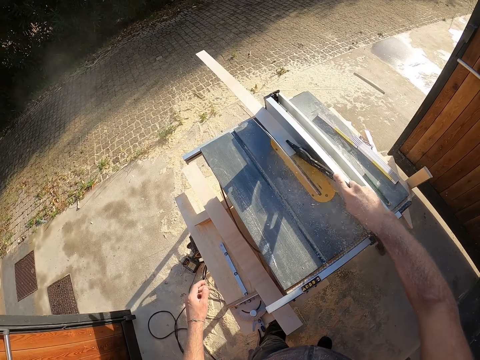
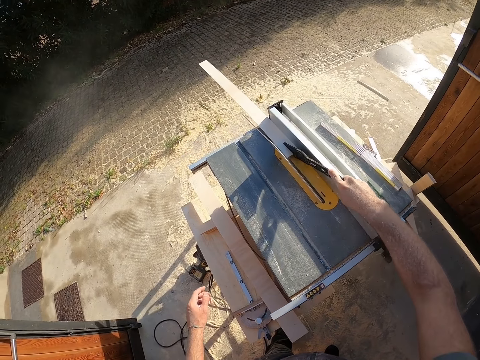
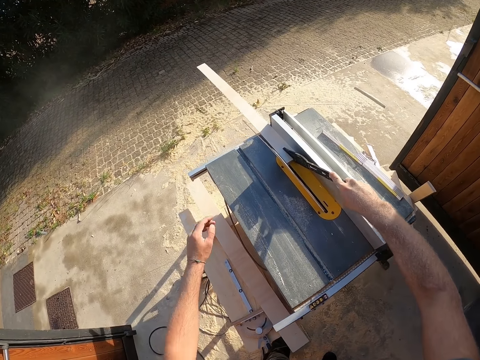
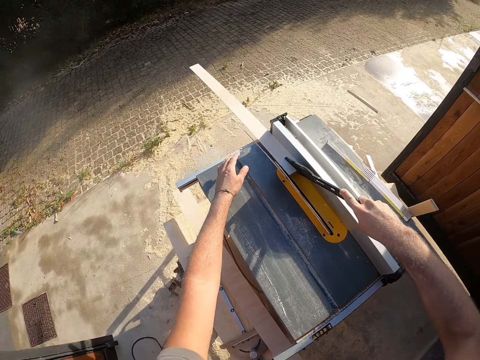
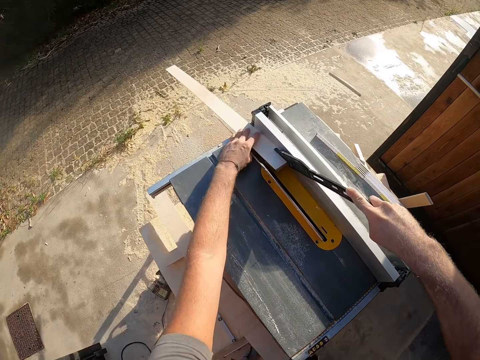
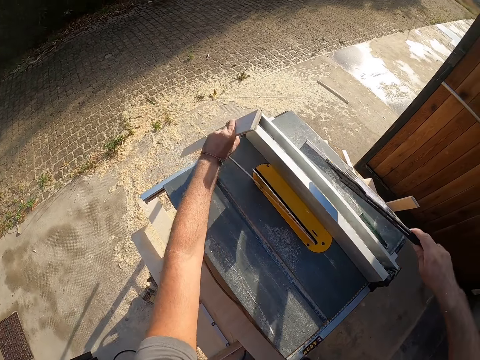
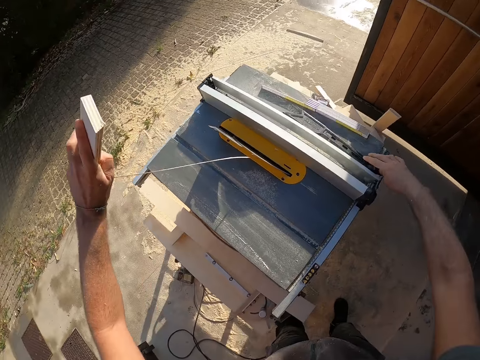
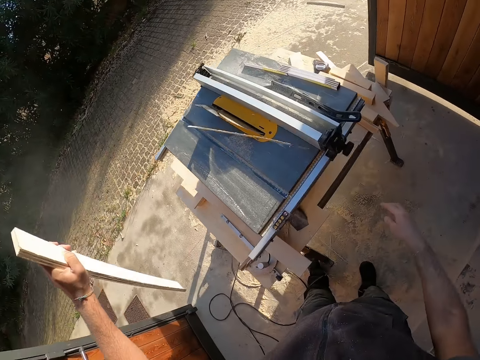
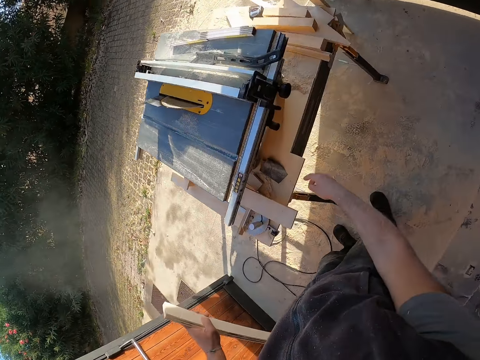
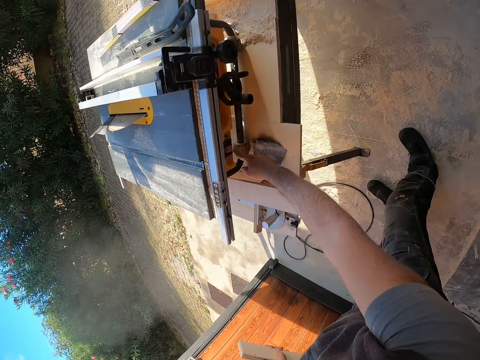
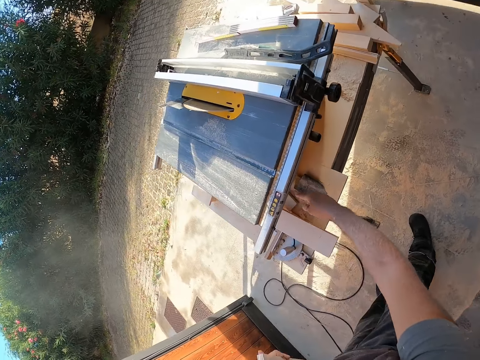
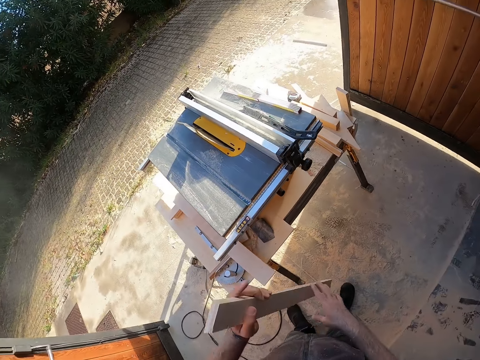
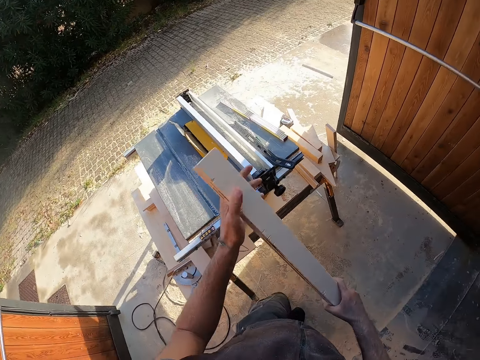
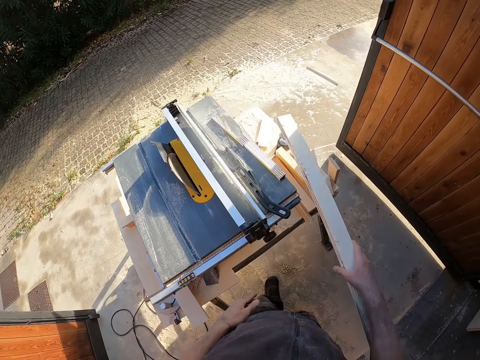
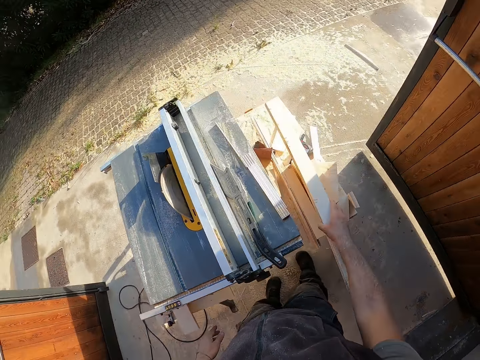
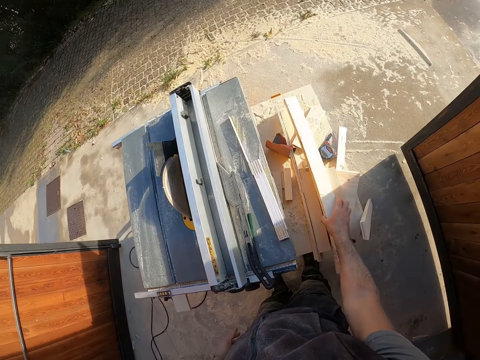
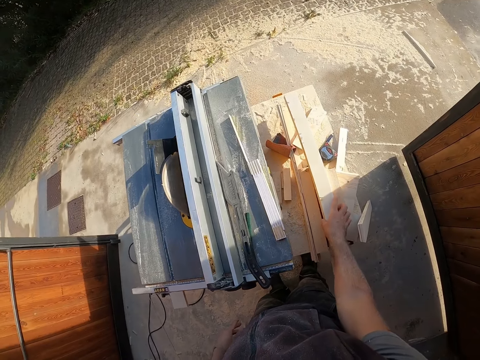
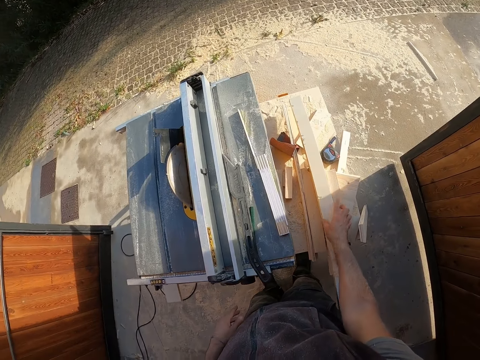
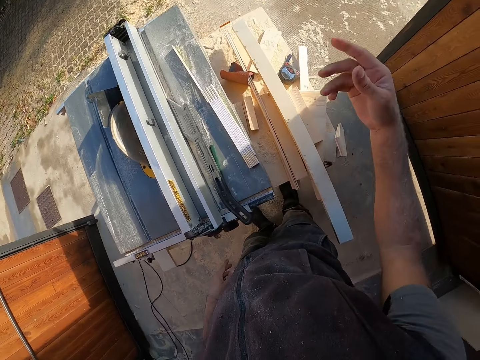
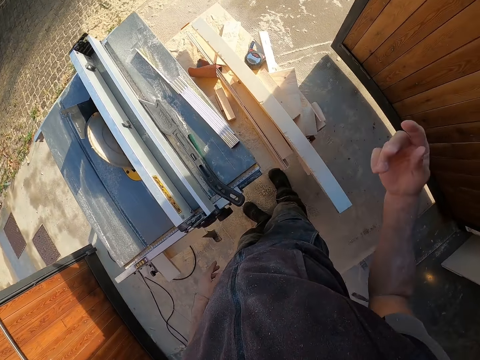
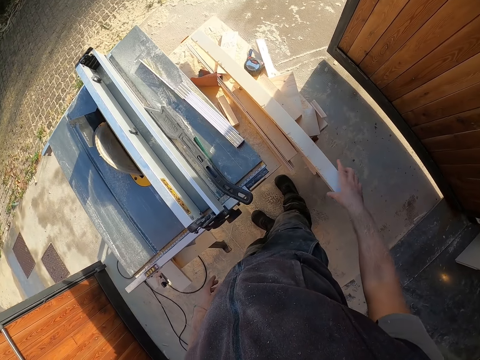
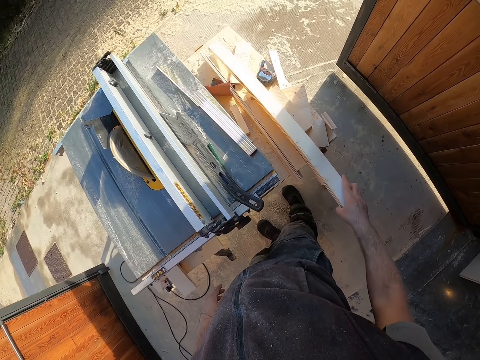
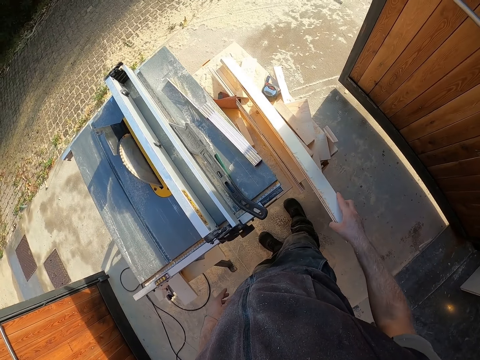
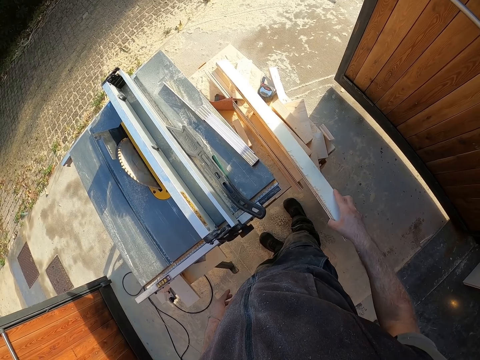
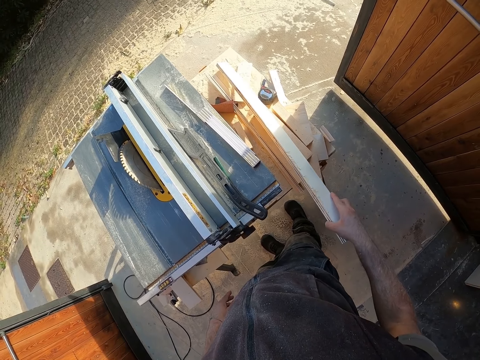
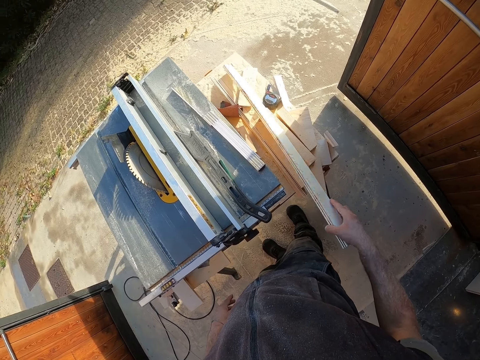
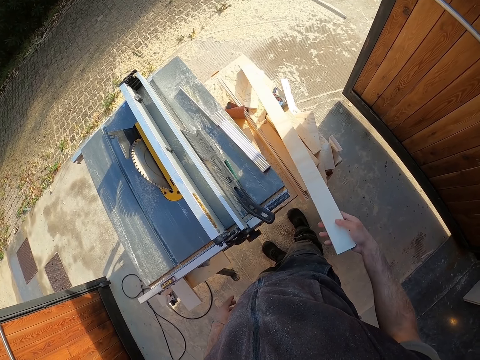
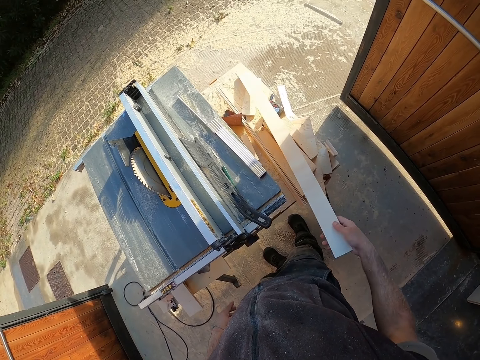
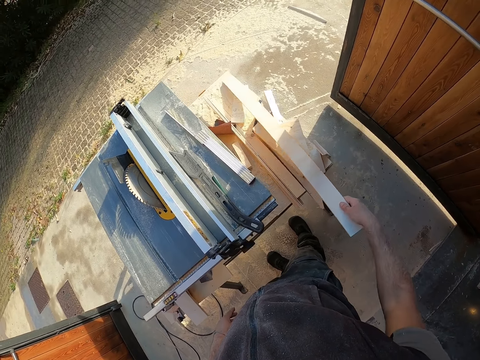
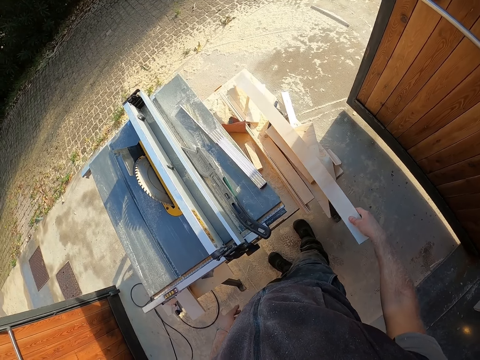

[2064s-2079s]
The camera wearer picks the wooden plank from the table saw with his left hand. He turns off the switch of the table saw with his right hand. He drops the wooden plank on the work bench with his right hand. He checks on the wood.

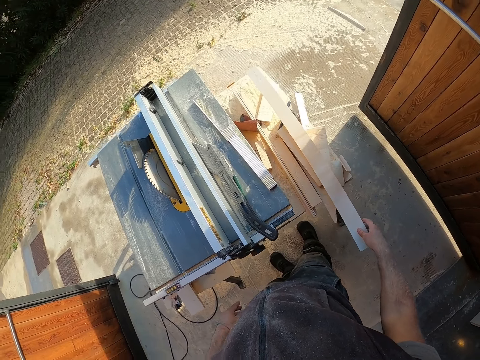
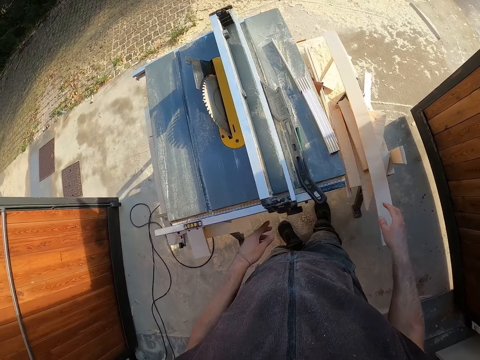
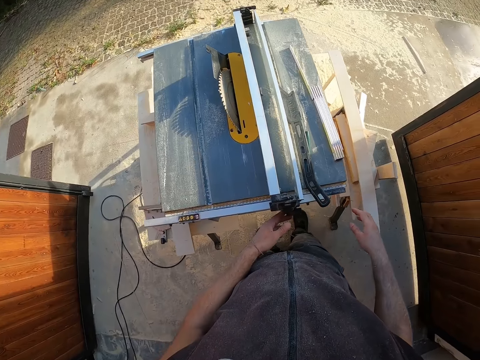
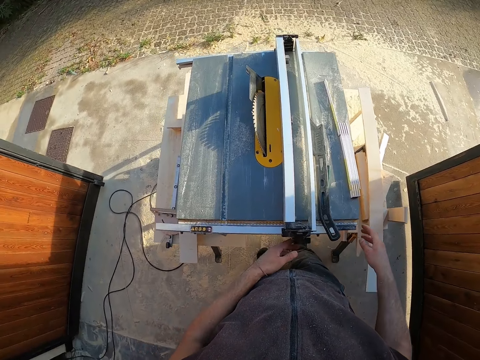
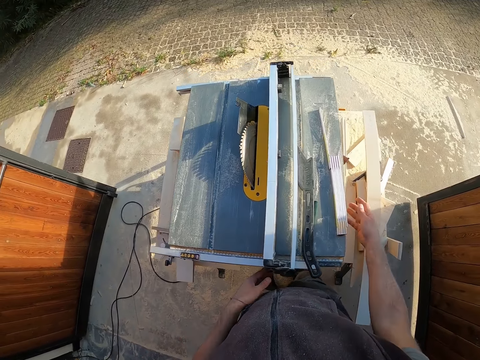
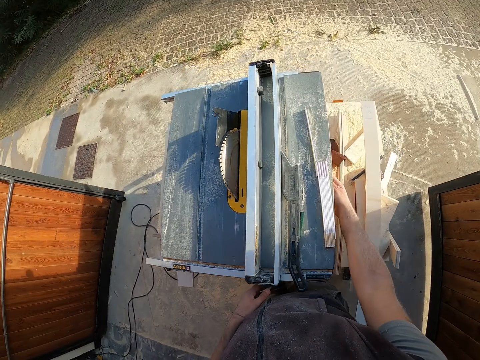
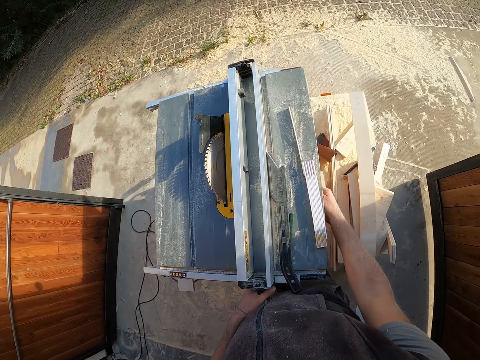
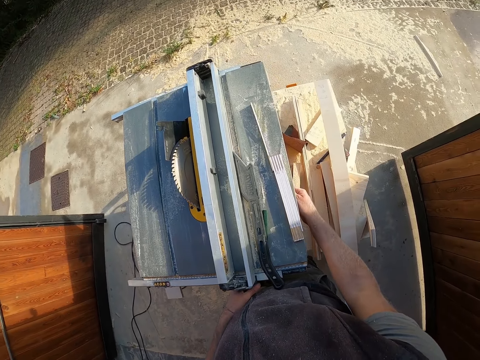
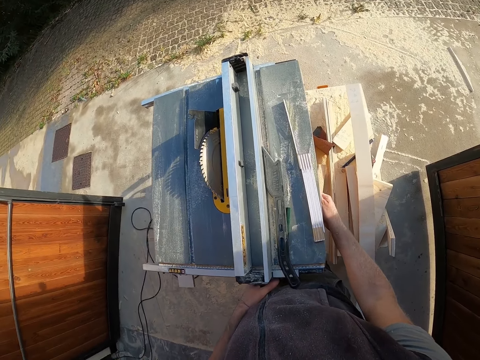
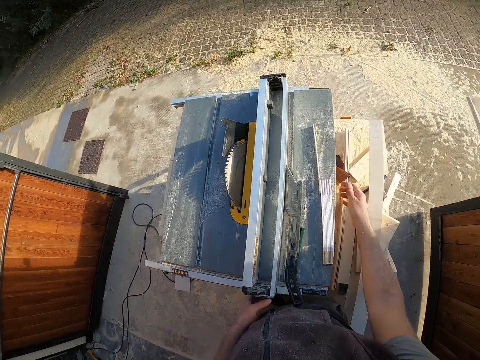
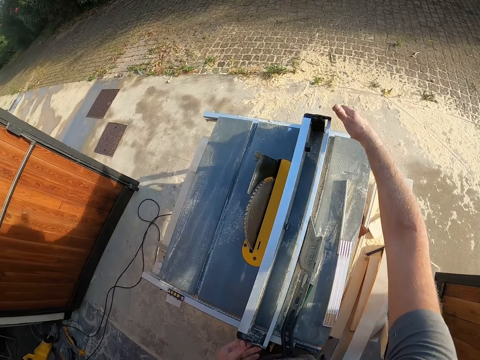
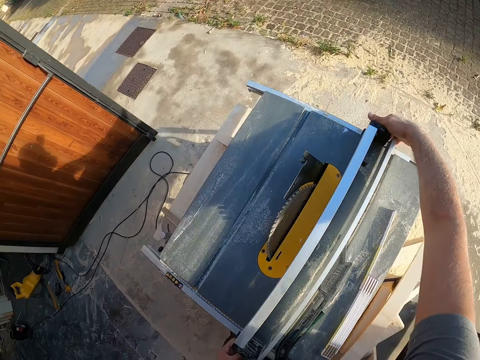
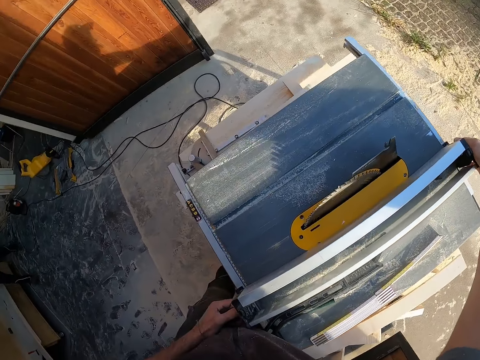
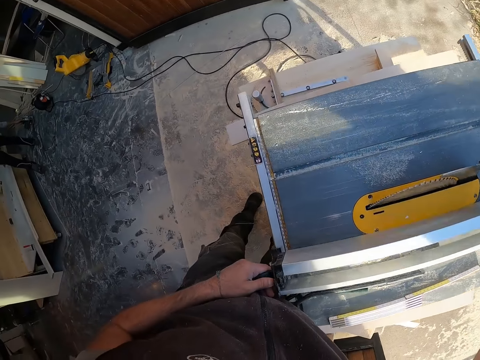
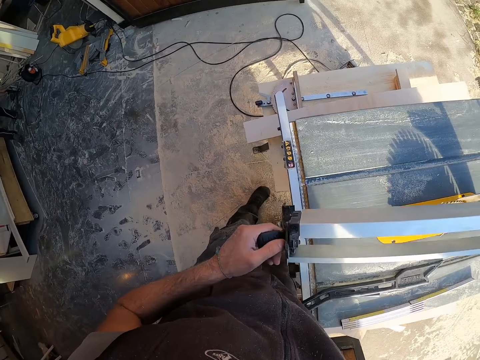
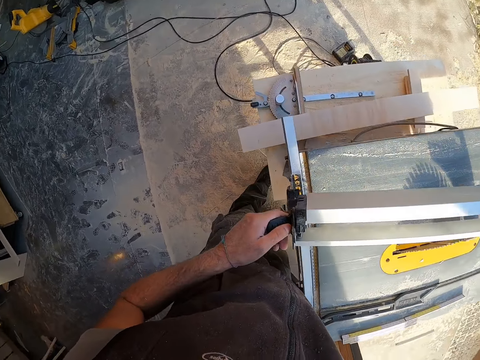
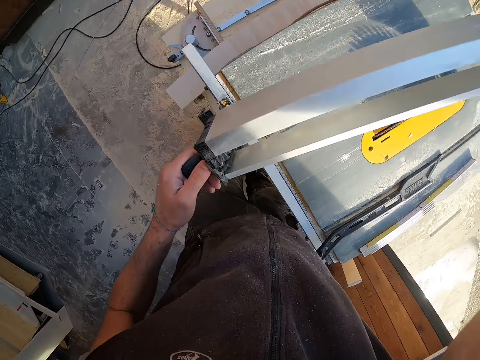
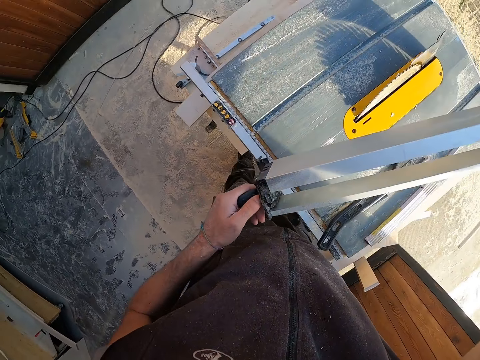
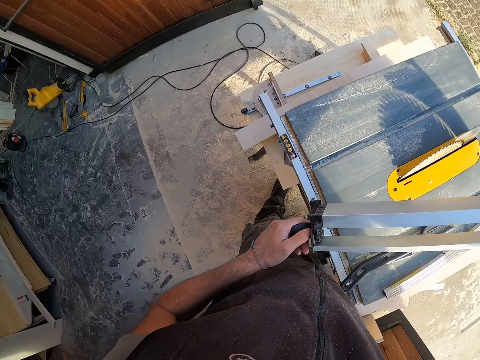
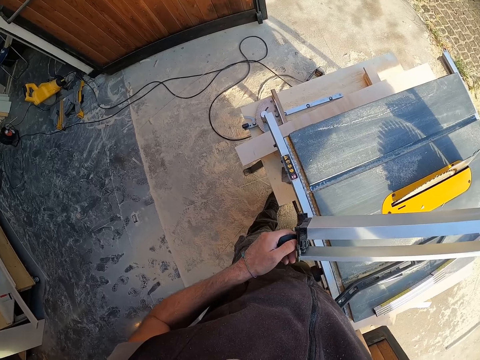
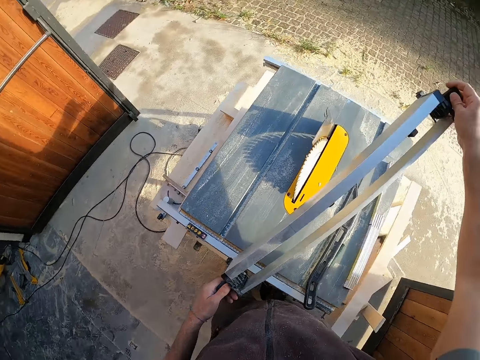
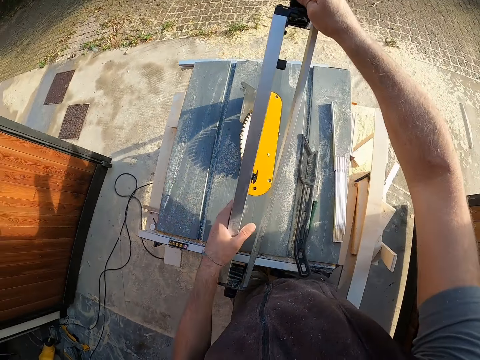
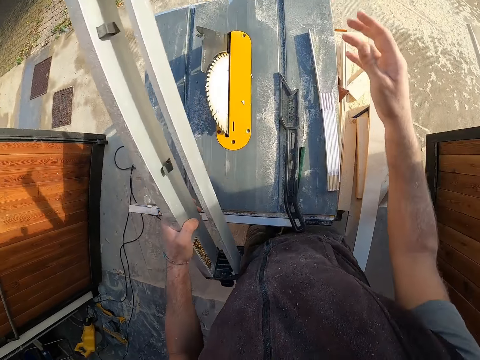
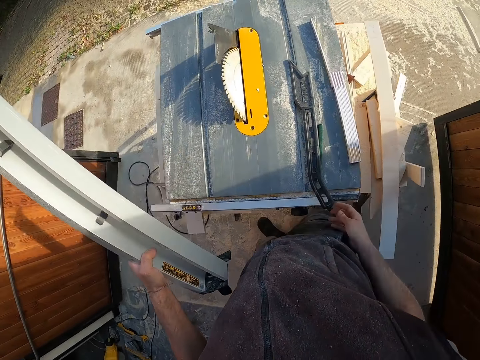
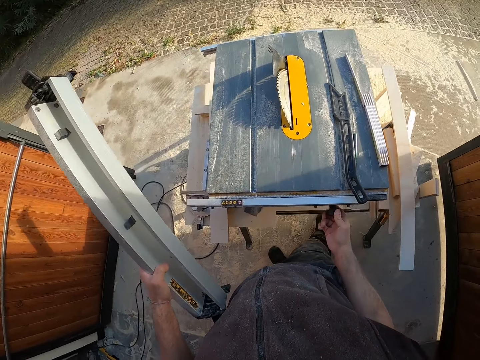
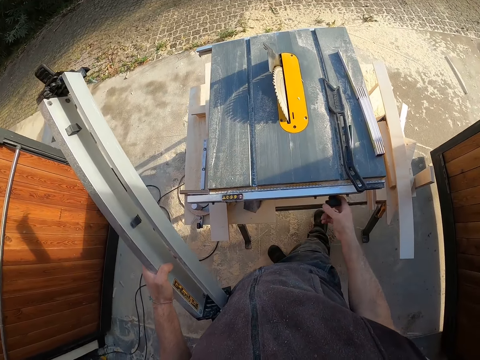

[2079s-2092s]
The camera wearer puts the wood down. He puts his right hand on the machine. He adjusts the machine. He carries the rip fence with both hands. He lifts up the machine.
